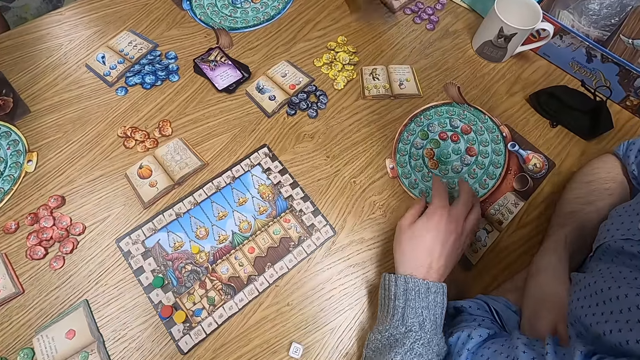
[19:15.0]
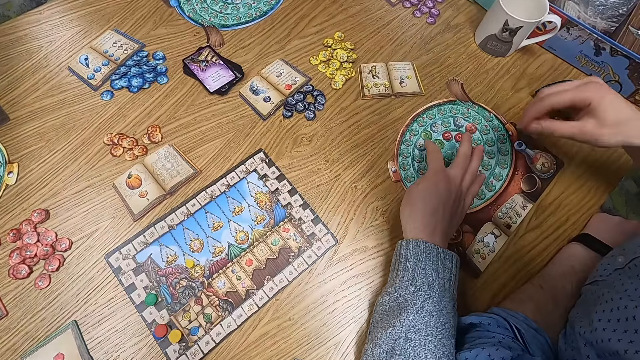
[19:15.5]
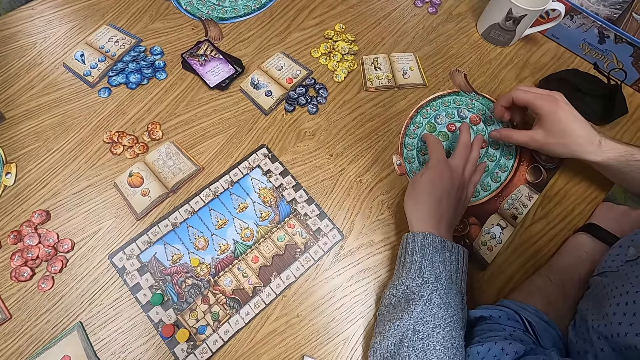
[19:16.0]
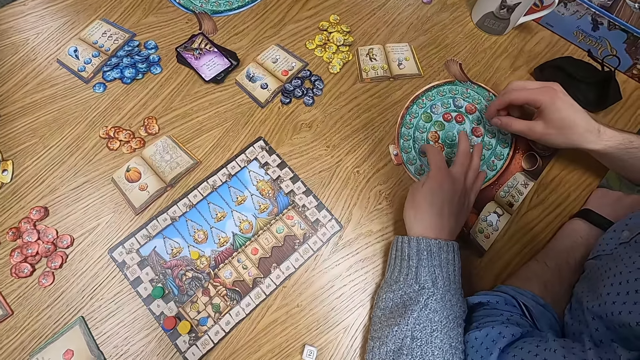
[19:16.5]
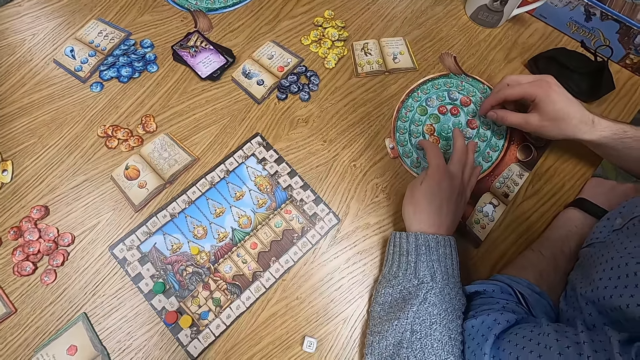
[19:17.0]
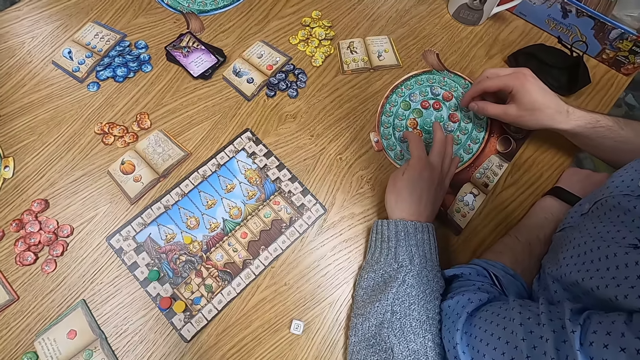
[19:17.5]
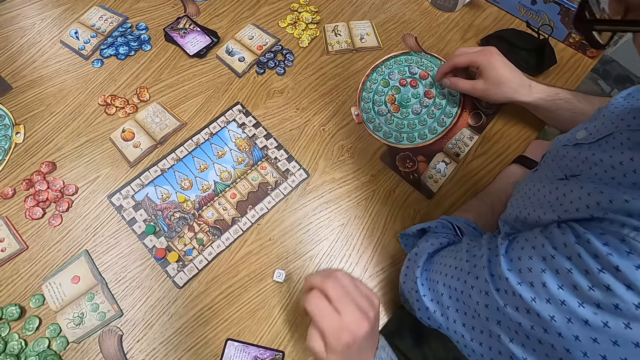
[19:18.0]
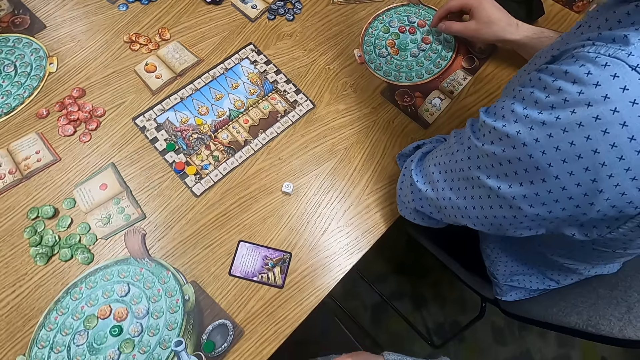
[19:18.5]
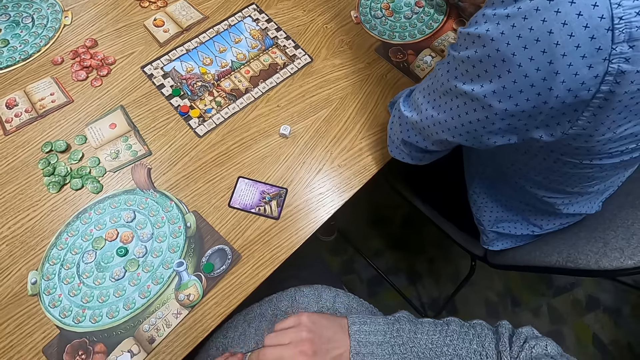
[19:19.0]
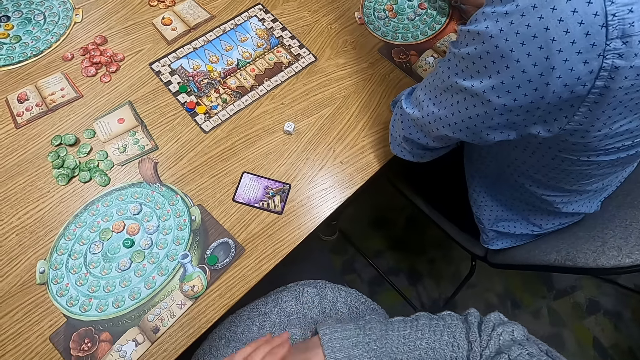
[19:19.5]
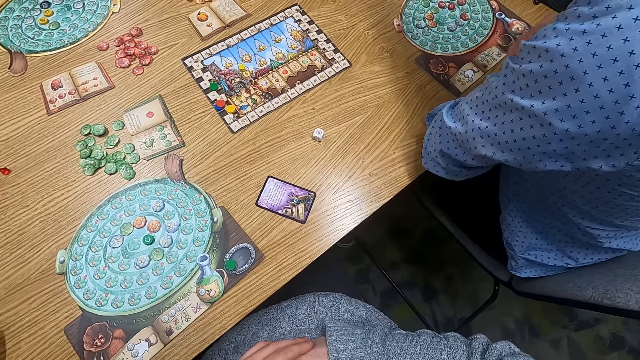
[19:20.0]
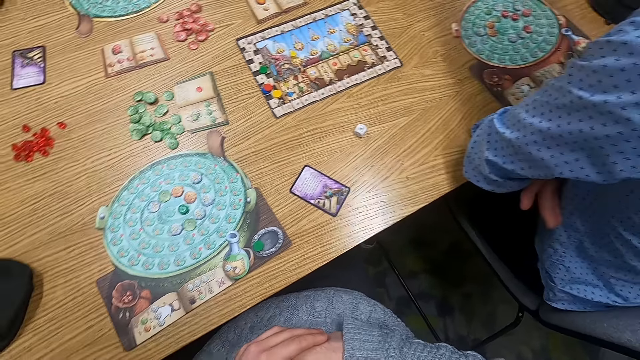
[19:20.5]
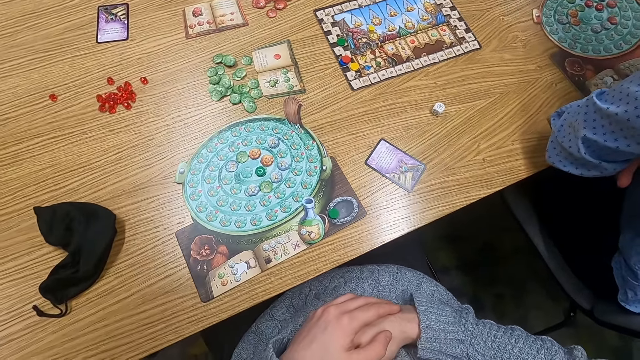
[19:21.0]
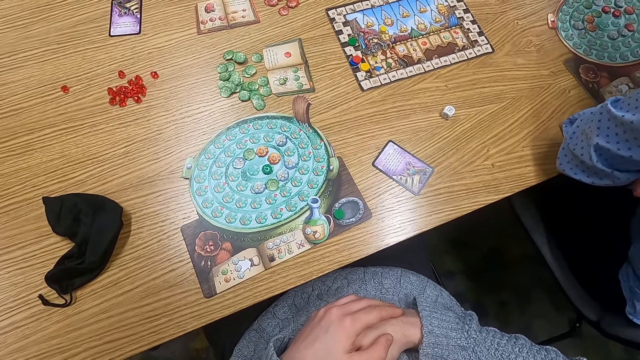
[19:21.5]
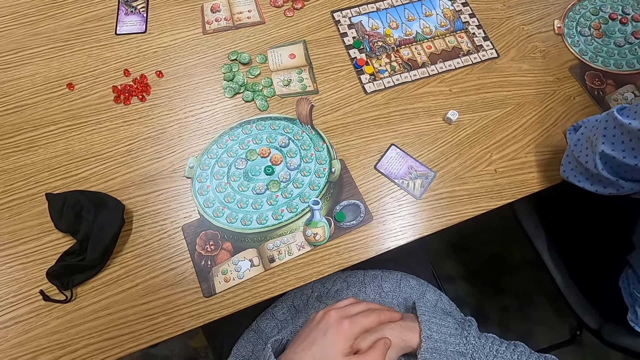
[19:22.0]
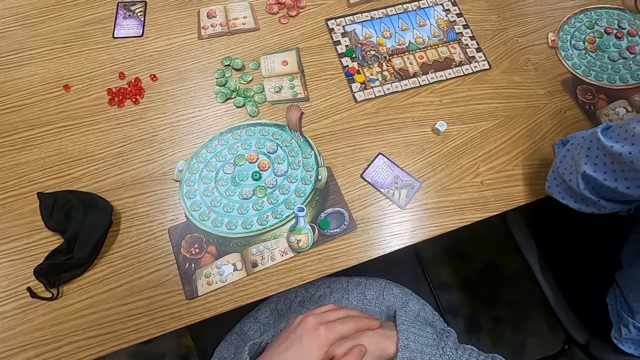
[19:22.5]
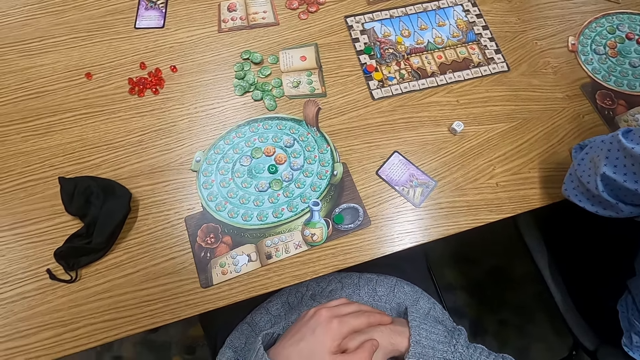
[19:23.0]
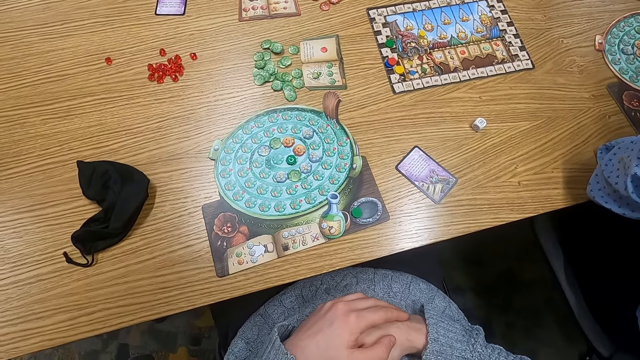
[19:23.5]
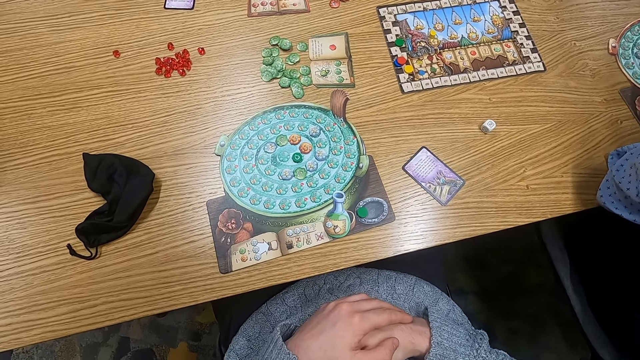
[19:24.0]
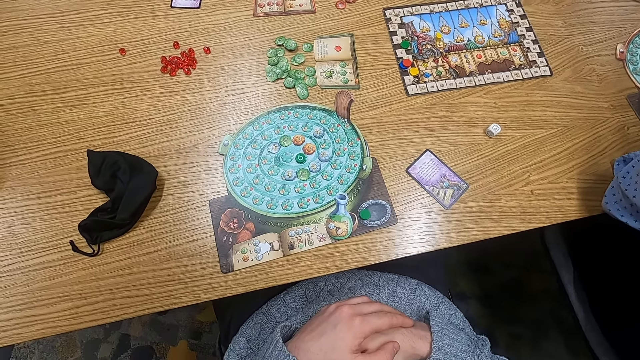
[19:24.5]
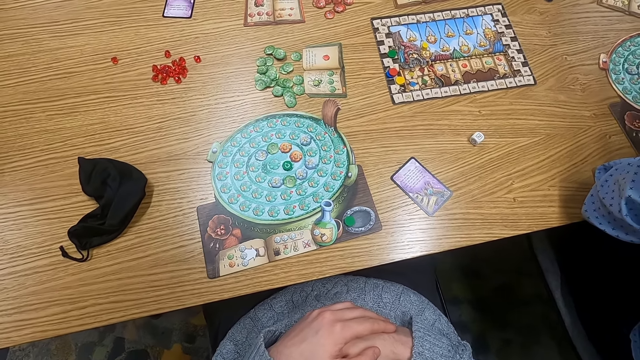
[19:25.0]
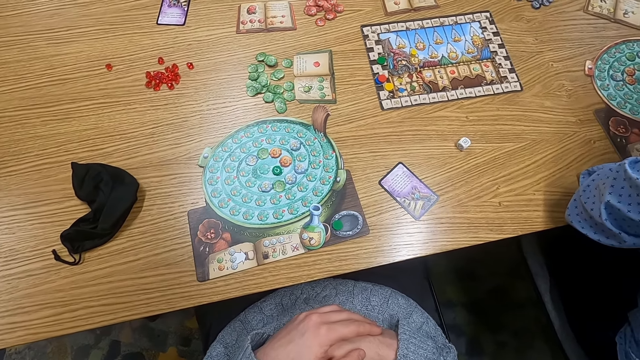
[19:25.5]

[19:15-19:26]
The camera wearer holds a point token on the table. They touch a board. They turn to the side.

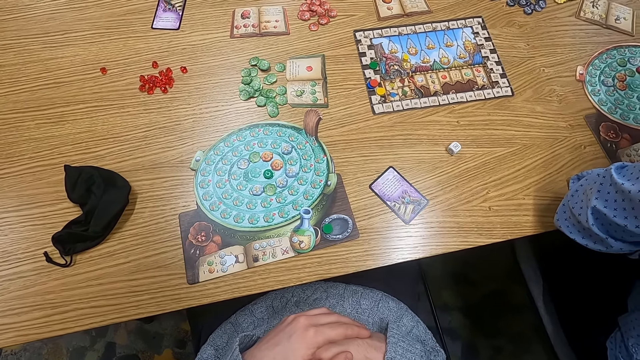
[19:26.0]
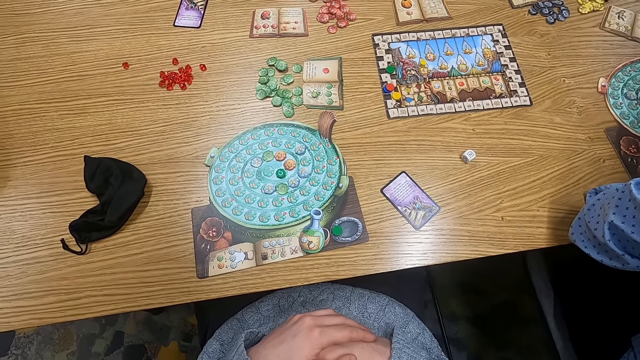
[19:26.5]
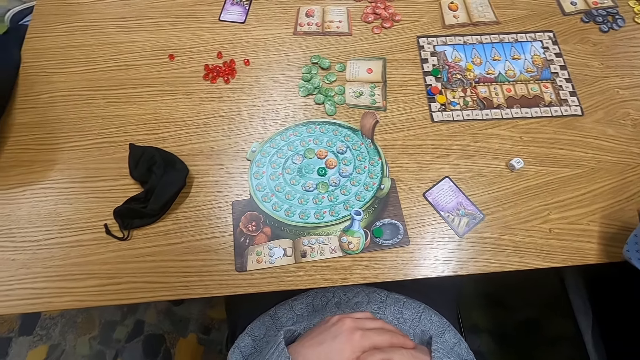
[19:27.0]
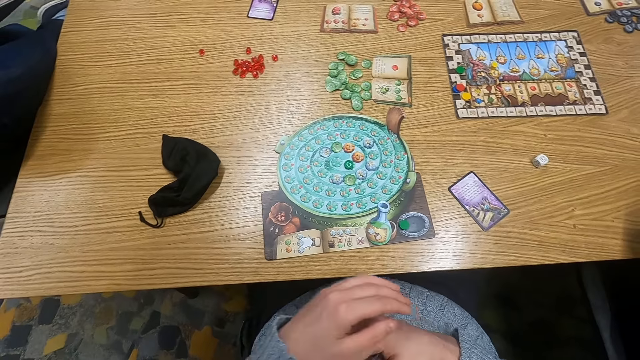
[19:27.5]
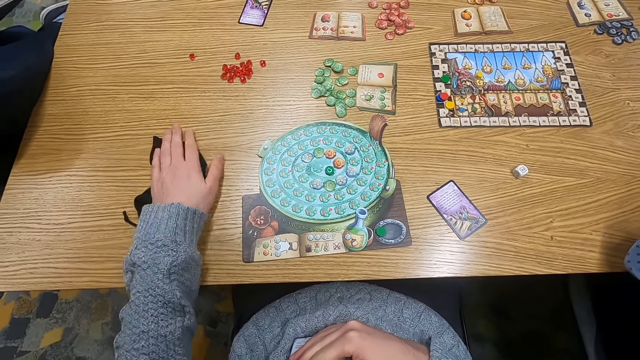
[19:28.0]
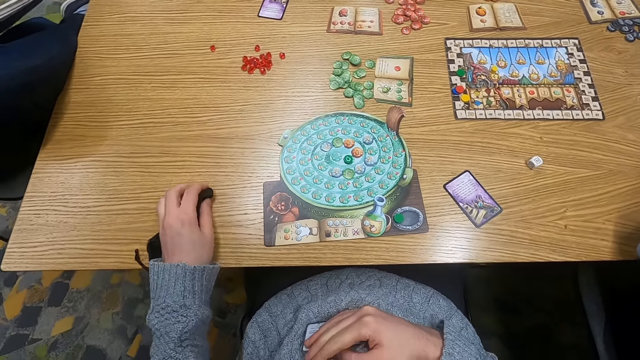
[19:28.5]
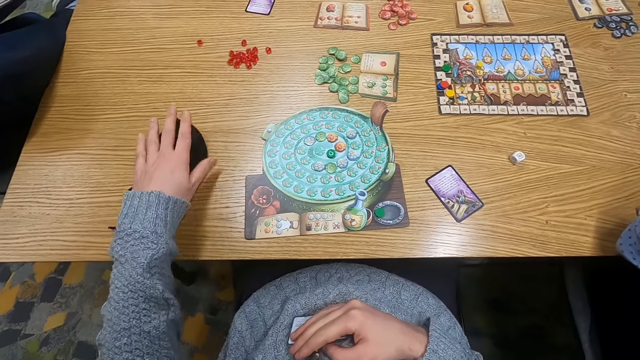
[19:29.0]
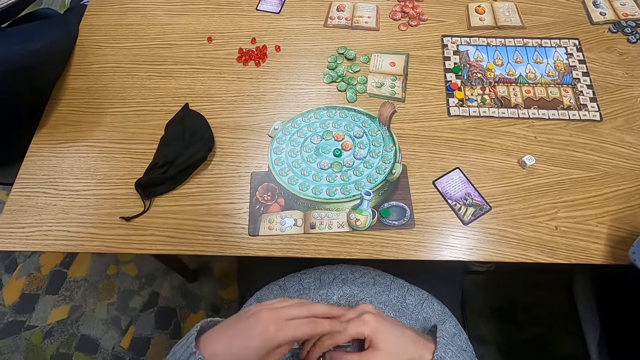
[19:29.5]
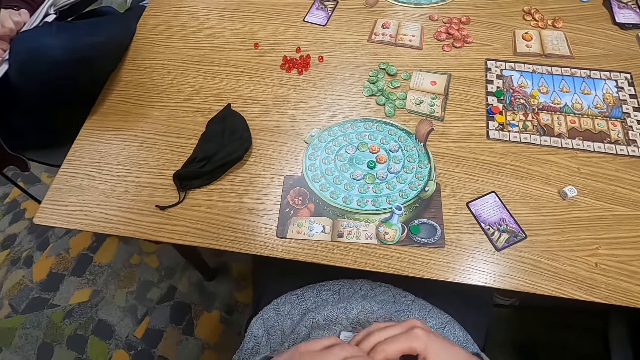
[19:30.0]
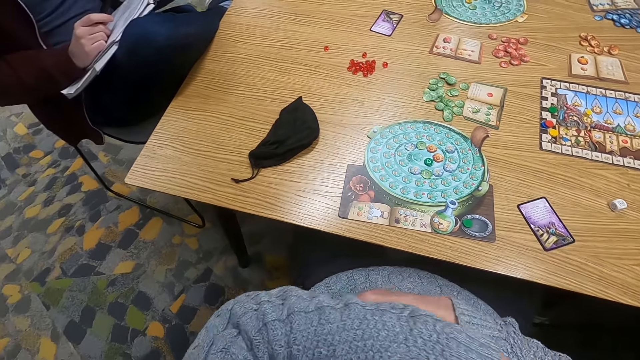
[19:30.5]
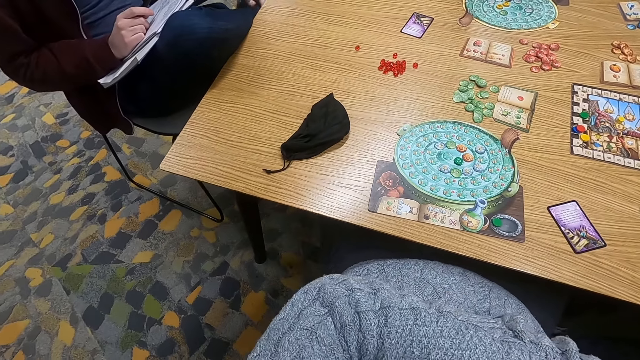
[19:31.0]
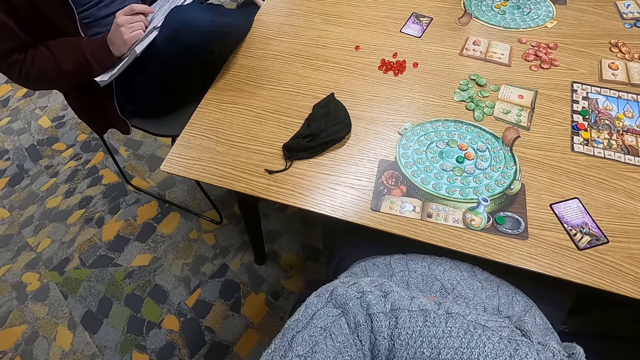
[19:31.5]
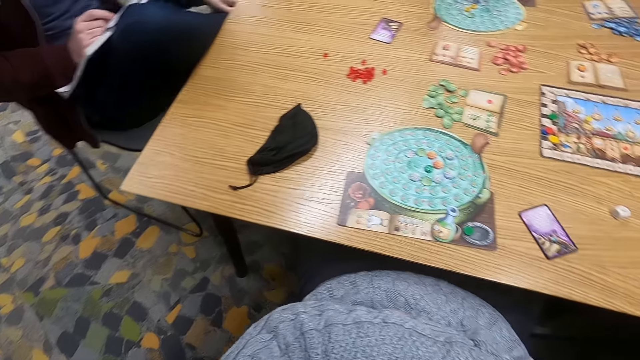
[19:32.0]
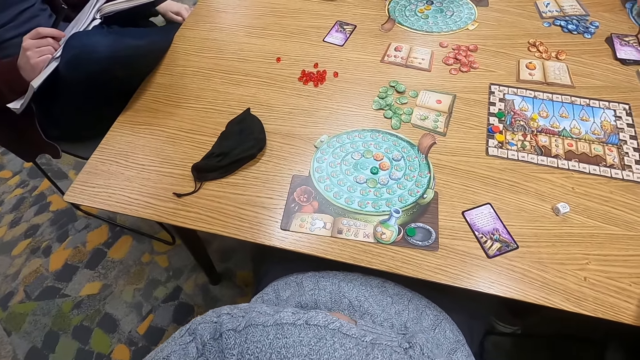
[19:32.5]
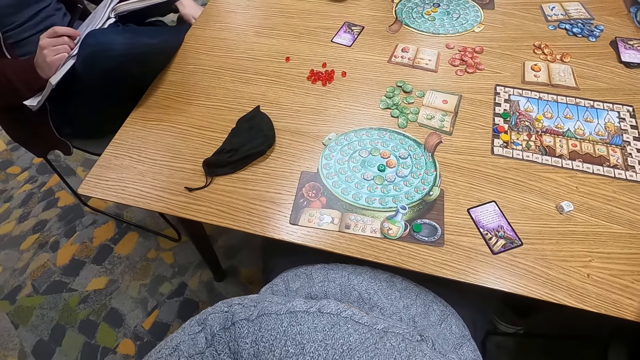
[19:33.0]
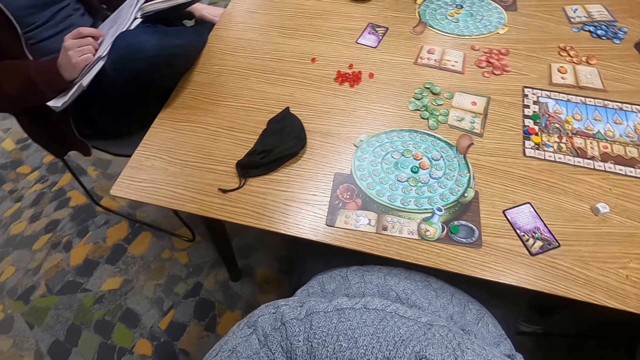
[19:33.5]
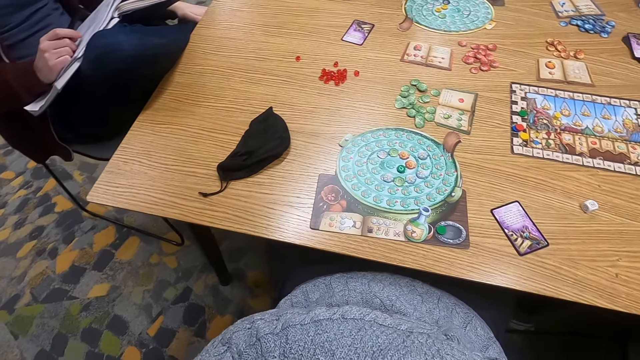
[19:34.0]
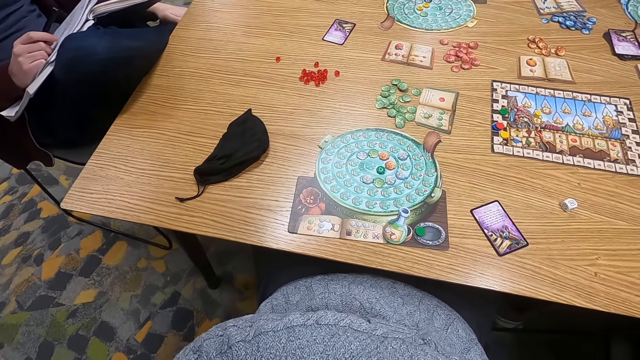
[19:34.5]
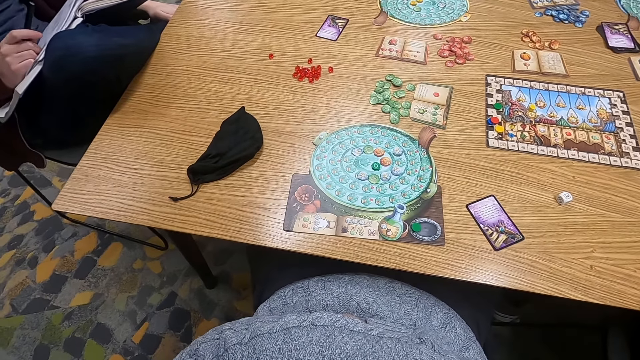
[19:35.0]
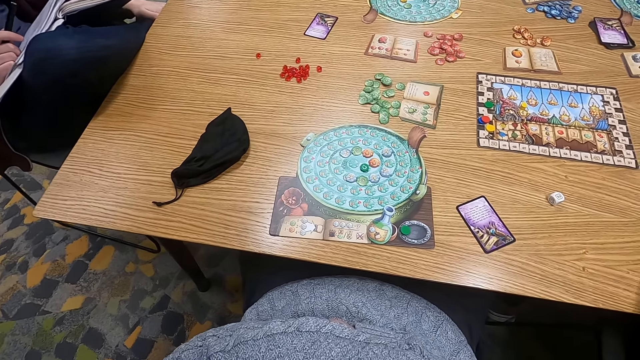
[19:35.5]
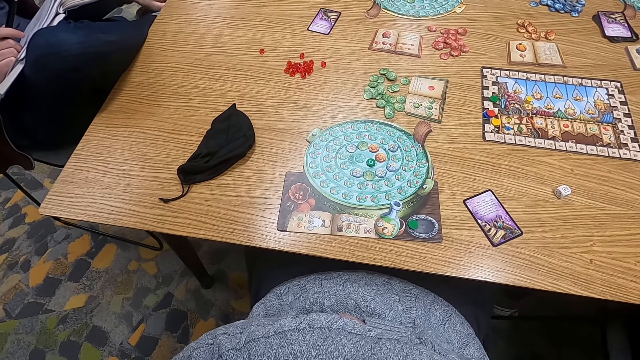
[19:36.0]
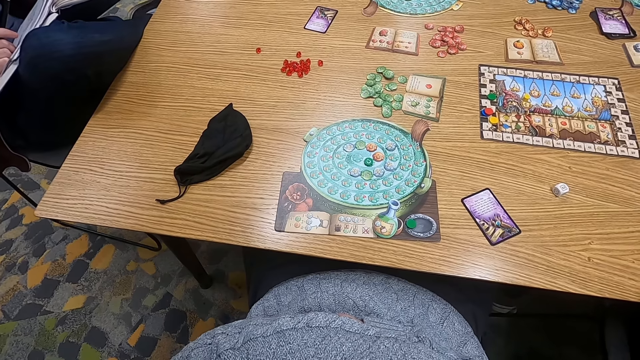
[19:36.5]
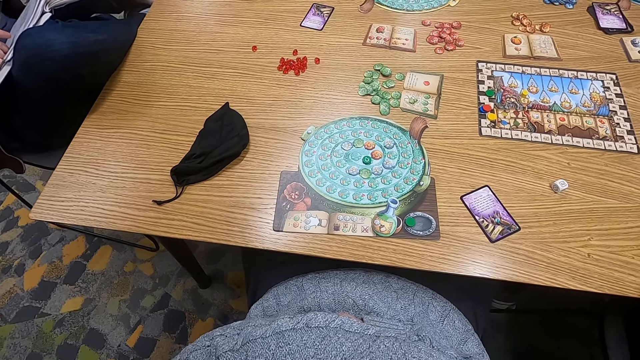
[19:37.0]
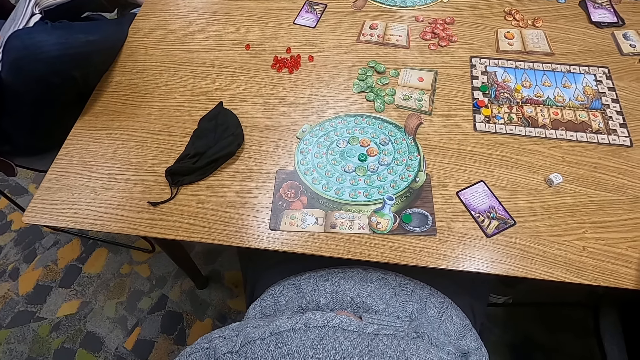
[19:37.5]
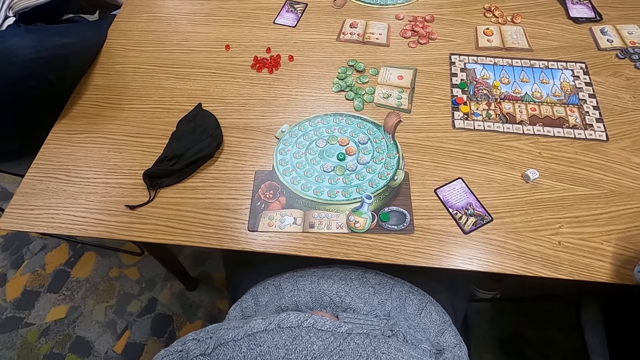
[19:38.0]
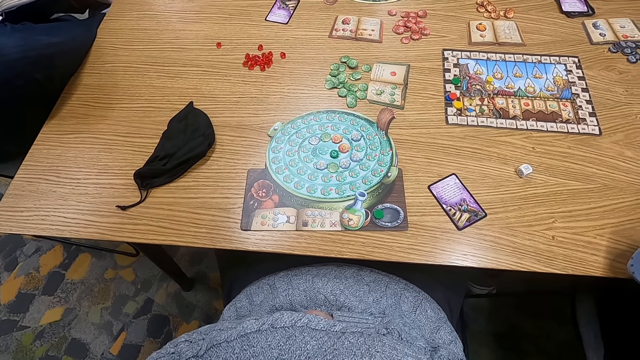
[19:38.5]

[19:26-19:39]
The camera wearer holds a cloth bag on the table. They pick the bag and drop the bag on the table. They turn to the side. A man holds a book. The camera wearer turns to the side.
